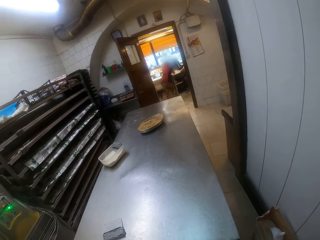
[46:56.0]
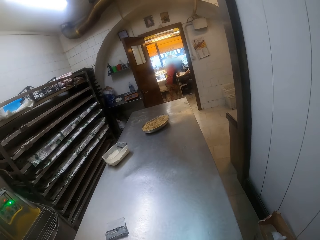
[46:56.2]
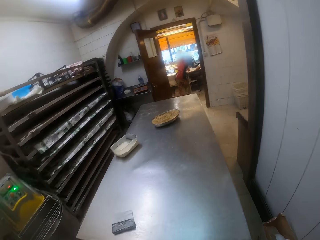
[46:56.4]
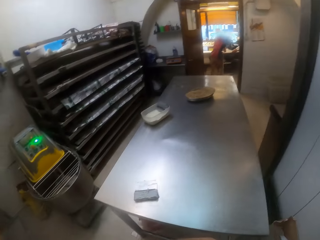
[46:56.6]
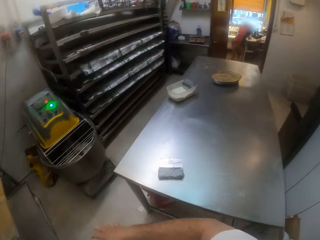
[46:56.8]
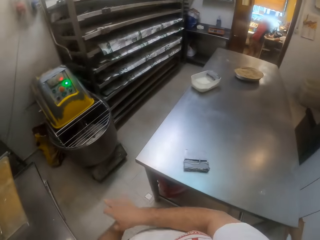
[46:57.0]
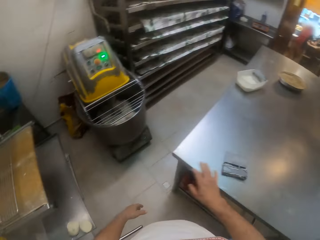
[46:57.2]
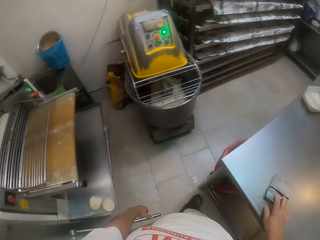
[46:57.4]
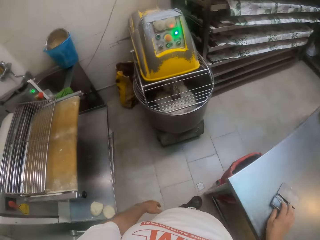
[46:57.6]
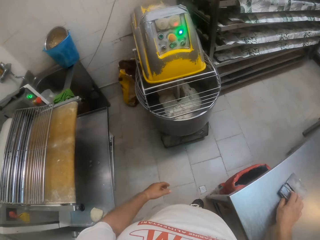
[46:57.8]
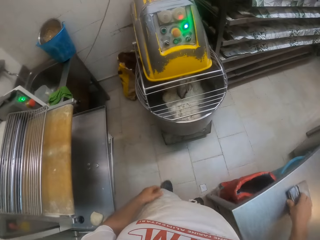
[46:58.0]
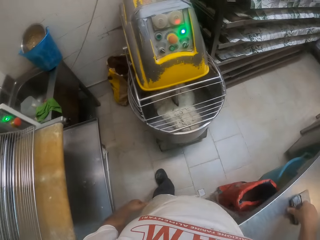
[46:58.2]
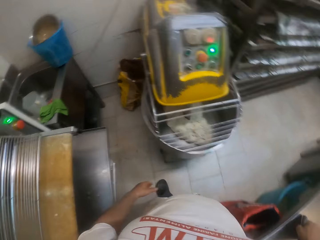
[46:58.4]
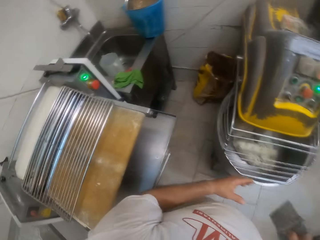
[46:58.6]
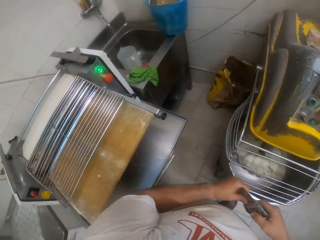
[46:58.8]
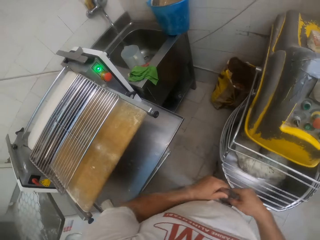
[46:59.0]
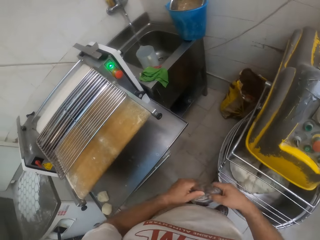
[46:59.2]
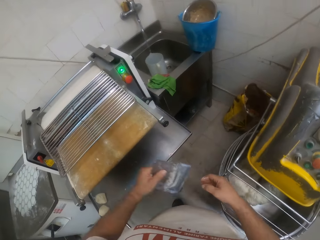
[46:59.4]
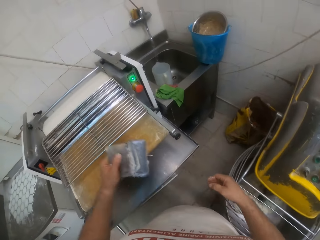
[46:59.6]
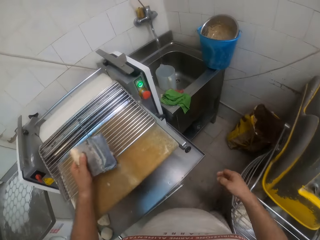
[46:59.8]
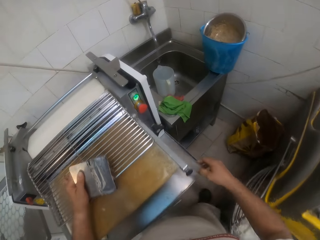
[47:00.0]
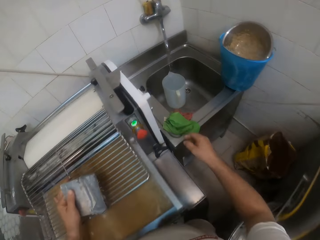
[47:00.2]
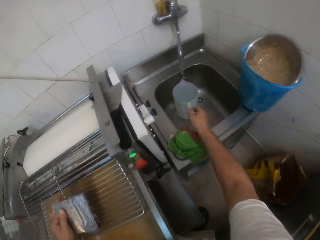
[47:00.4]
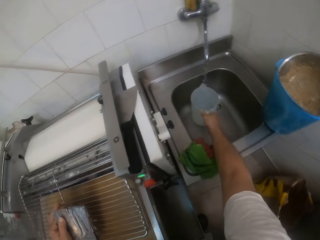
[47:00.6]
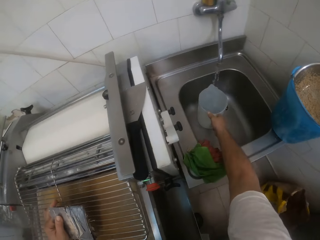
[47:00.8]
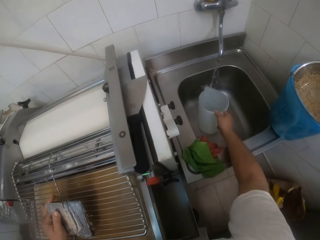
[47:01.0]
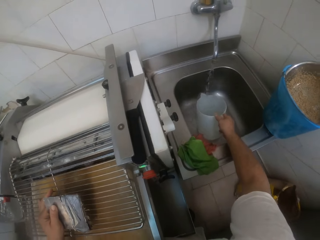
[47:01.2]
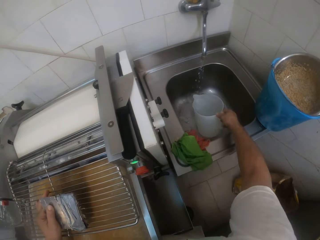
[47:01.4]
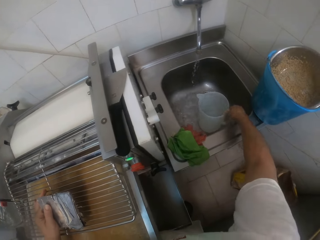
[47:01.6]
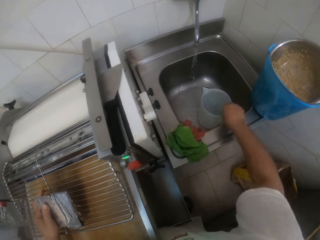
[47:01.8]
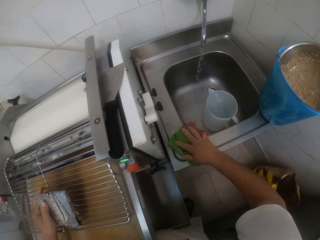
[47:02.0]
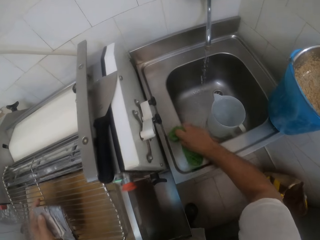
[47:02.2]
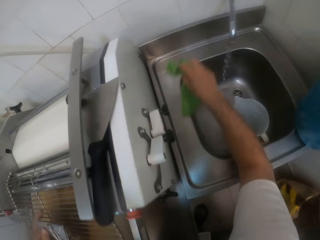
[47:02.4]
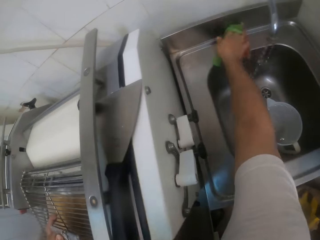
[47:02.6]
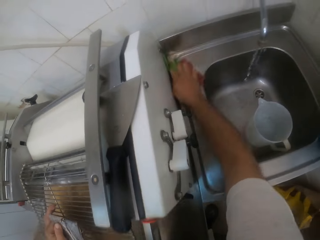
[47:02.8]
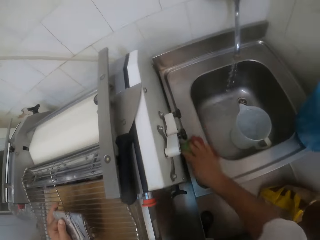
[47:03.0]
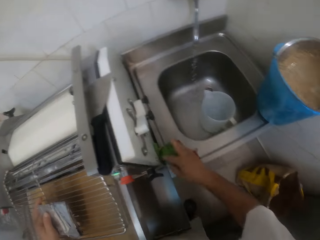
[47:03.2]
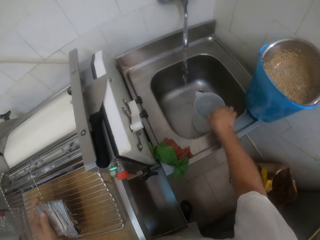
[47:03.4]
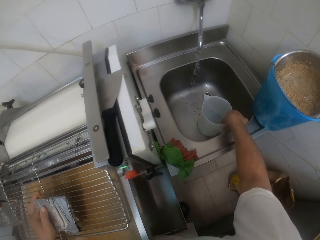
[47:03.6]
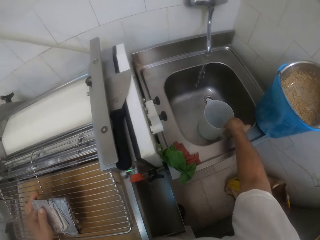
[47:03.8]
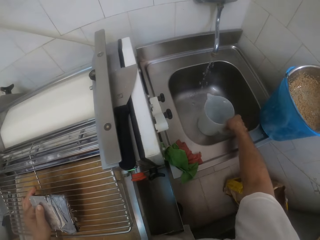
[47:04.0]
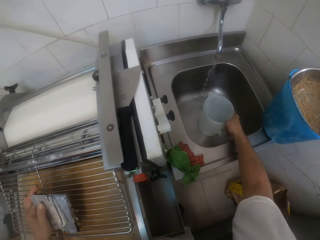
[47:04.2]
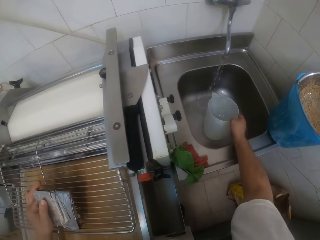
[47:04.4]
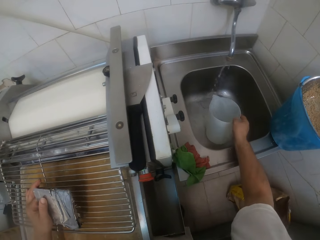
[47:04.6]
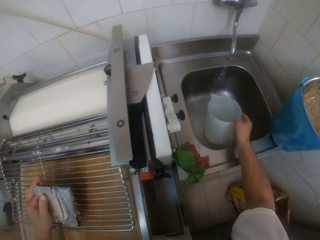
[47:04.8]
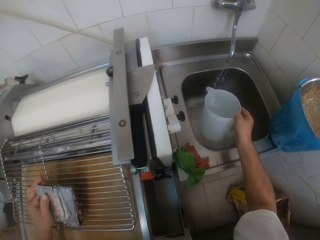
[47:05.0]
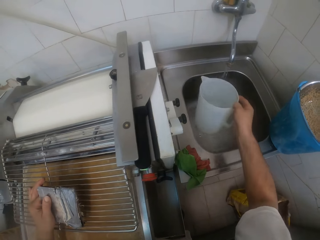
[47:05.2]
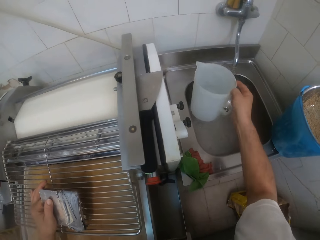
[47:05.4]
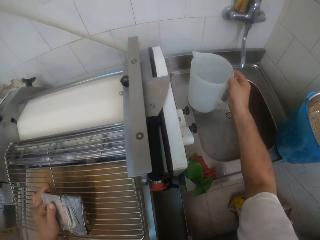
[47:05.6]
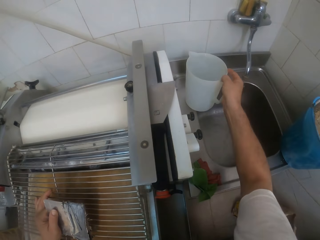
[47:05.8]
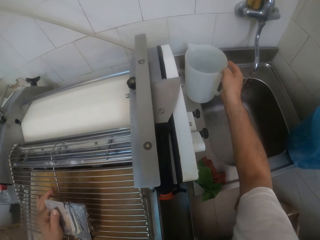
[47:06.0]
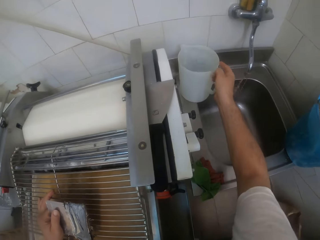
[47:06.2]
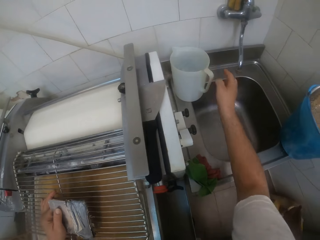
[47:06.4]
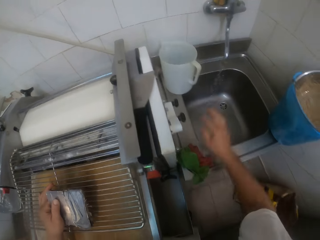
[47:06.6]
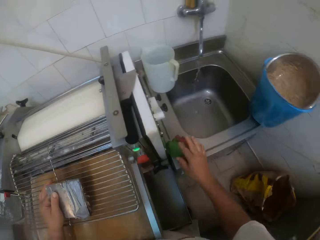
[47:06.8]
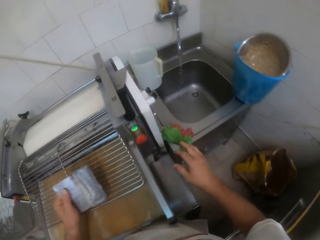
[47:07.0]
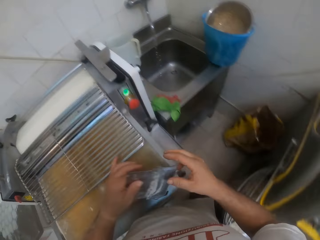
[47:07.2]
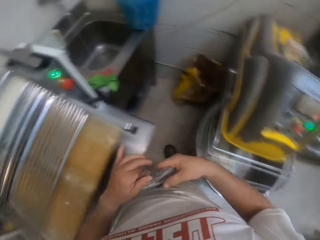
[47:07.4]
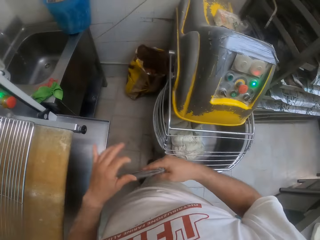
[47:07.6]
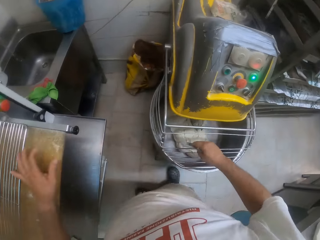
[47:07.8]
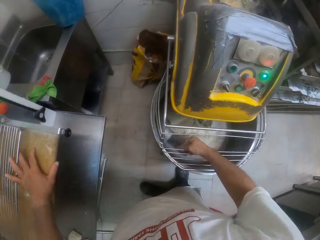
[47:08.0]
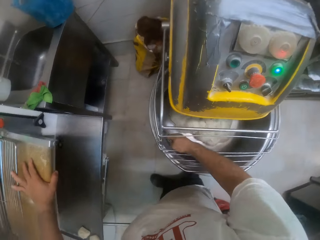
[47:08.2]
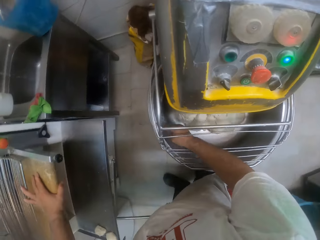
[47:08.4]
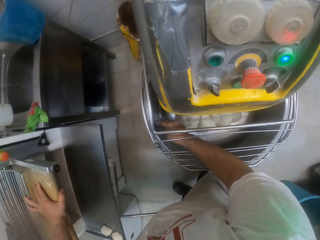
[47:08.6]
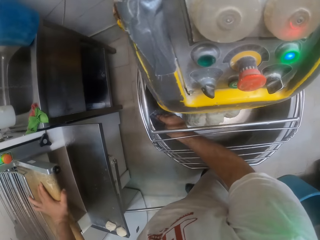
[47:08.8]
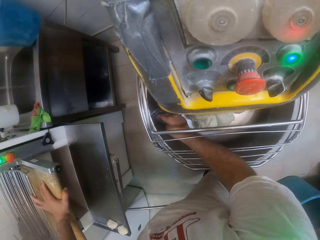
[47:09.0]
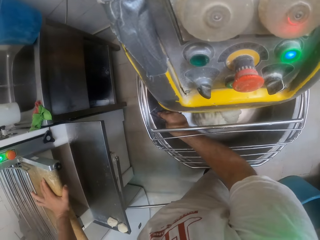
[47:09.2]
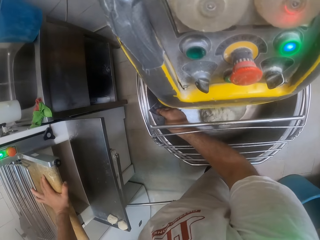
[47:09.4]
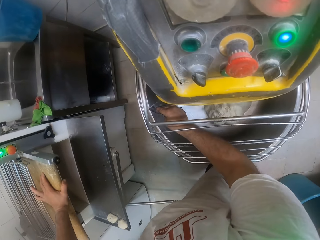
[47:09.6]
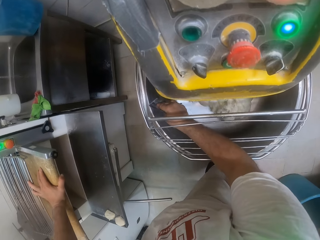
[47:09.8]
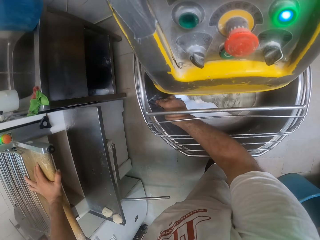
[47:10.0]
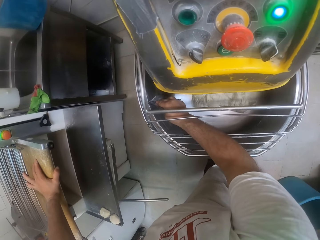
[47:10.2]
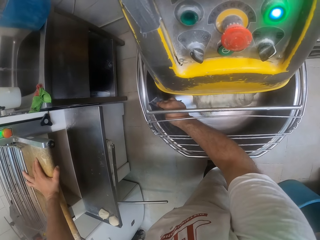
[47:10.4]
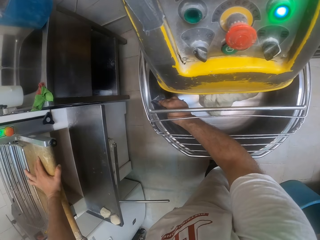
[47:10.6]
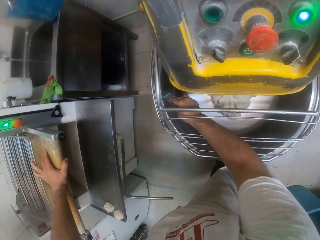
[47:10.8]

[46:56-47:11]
The camera wearer moves the dough cutter on the table with his right hand. He walks around. He passes the dough cutter from his right hand to his left hand. He places the scraper down. He moves a cup of water in a sink with his right hand. He picks up the jug. He wipes the sink with a rag in his right hand. He picks up a napkin from the top of the sink with his right hand. He moves the cup of water on the top of the sink with his right hand. He picks up the jug, carries the jug and places the jug down. He passes the dough cutter from his left hand to his right hand. He holds the scraper. He scrapes dough in the dough mixer with the dough cutter in his right hand.

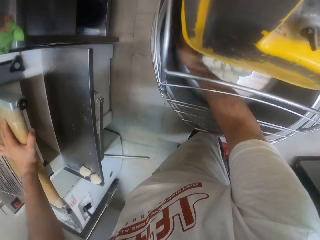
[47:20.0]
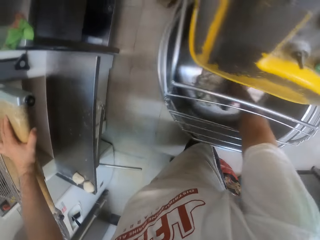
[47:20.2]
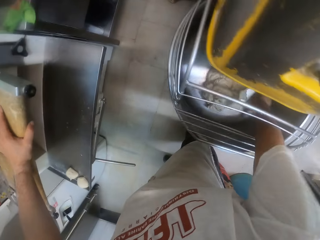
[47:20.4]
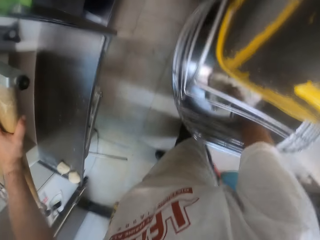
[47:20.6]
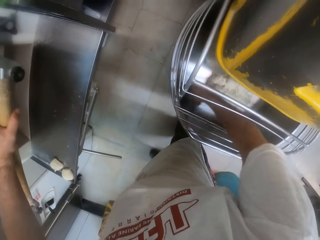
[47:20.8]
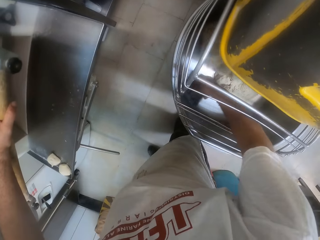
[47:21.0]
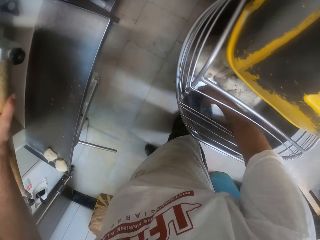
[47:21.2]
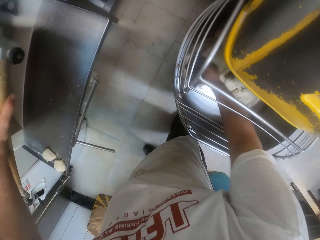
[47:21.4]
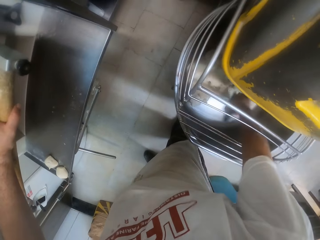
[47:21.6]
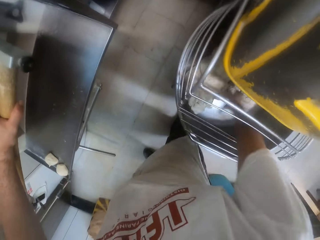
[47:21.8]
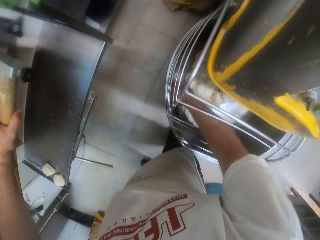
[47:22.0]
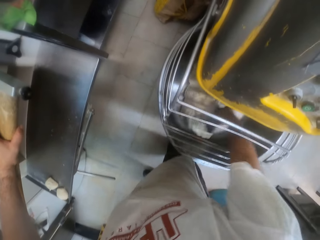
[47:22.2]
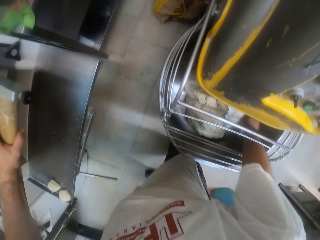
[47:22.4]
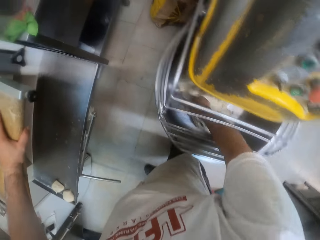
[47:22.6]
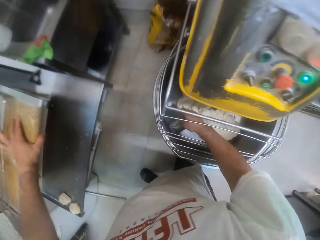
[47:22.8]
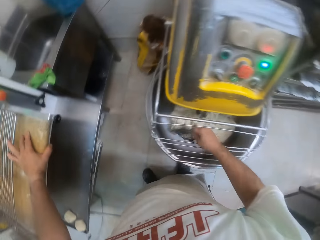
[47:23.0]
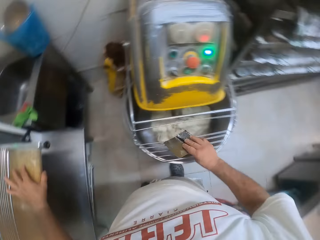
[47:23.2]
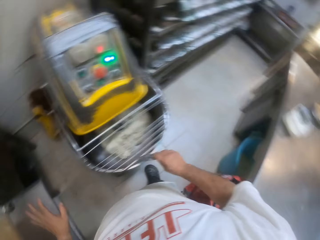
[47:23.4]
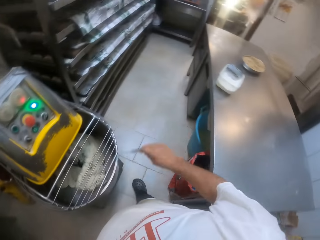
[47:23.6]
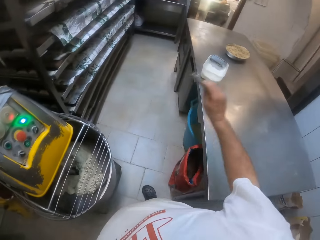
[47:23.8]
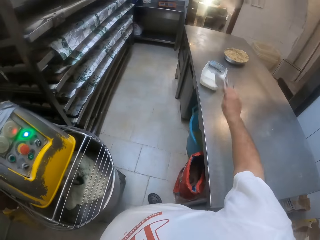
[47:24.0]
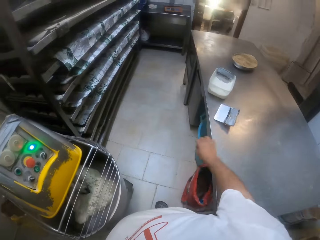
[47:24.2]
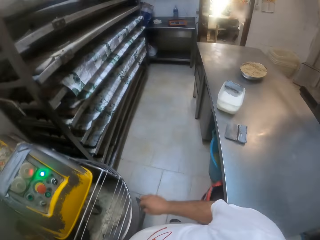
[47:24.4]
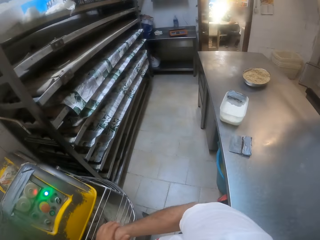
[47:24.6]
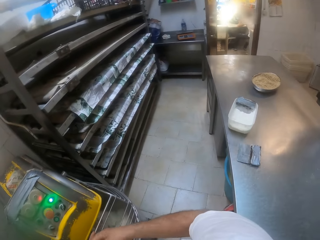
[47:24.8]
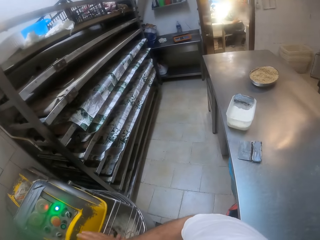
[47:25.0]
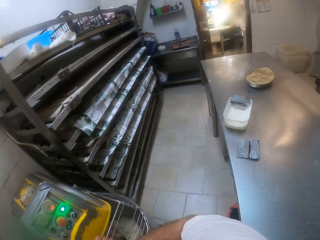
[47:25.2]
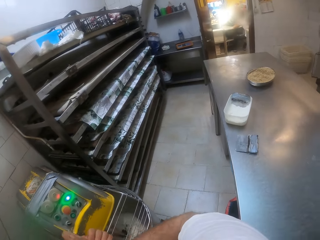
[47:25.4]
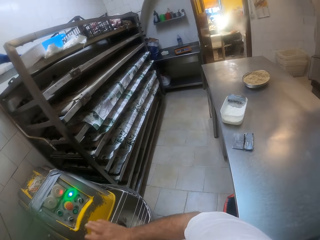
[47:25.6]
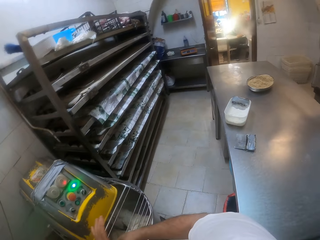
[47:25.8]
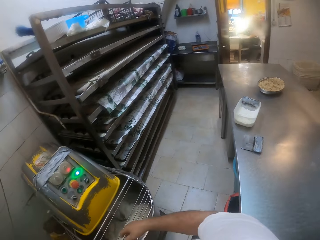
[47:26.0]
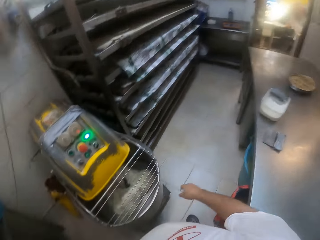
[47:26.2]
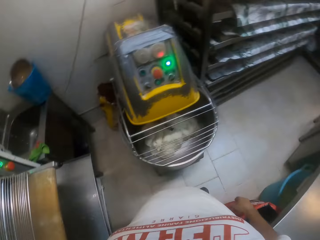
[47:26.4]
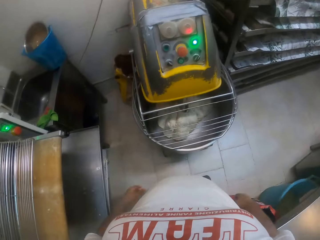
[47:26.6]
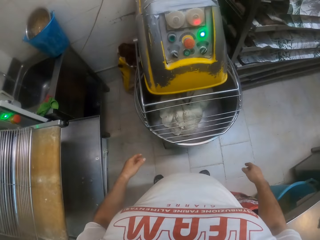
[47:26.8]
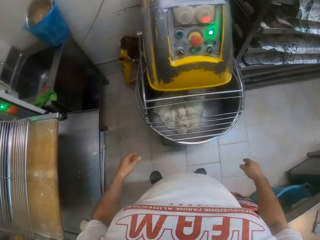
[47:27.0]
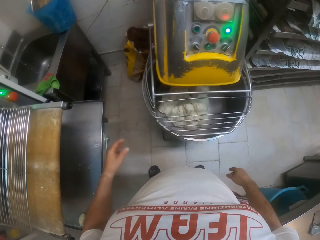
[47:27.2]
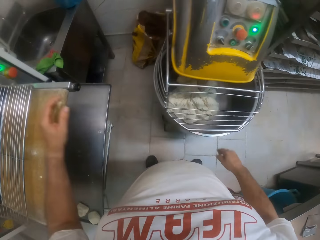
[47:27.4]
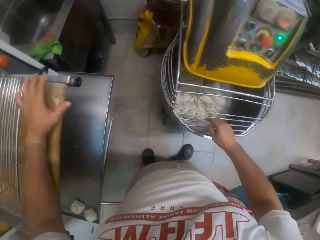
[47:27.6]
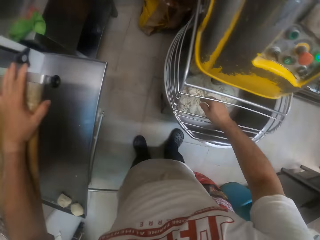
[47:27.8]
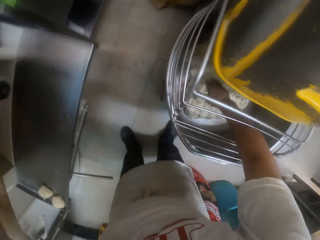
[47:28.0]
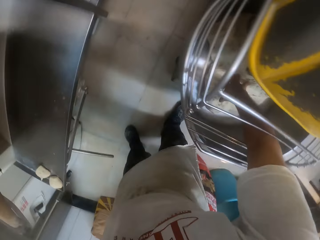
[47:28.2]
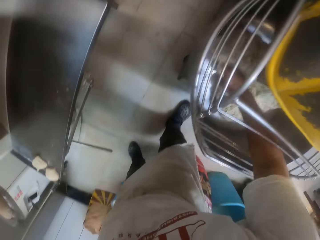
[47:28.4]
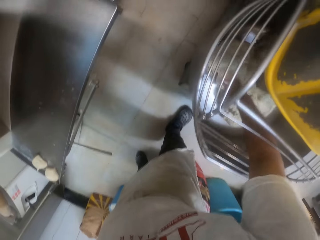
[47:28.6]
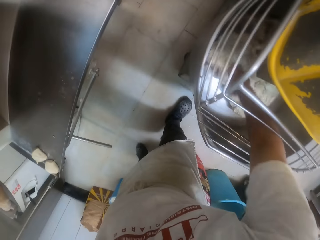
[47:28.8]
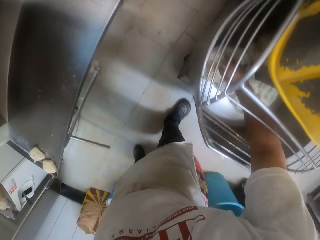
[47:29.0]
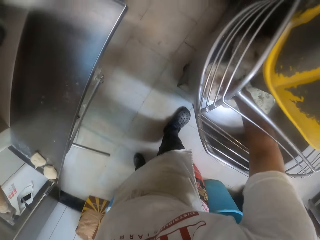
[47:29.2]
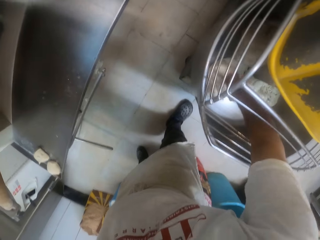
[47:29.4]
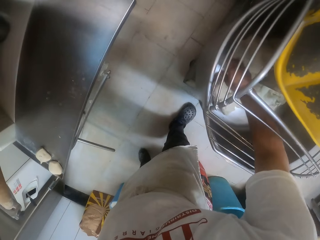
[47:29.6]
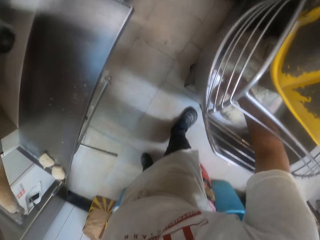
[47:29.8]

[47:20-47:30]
The camera wearer holds the dough. He scrapes the mixing pot. He drops the dough cutter on the table with his right hand. He looks around. He spreads the dough in the dough mixer with his right hand. He touches the dough.
